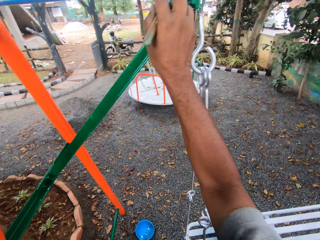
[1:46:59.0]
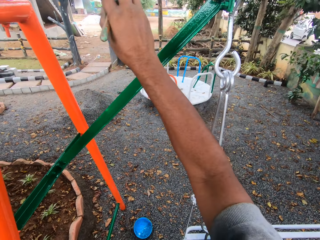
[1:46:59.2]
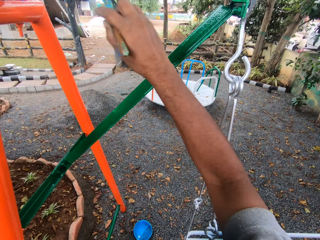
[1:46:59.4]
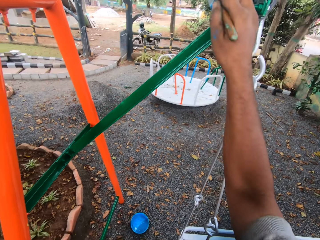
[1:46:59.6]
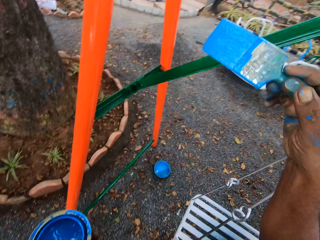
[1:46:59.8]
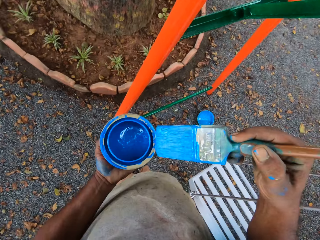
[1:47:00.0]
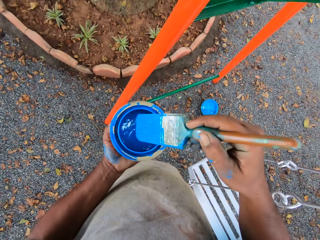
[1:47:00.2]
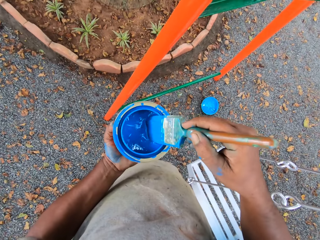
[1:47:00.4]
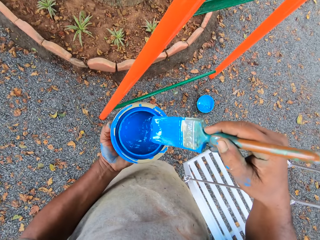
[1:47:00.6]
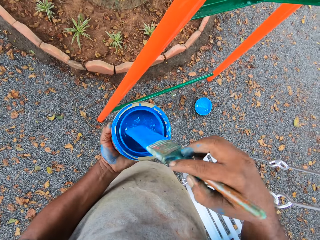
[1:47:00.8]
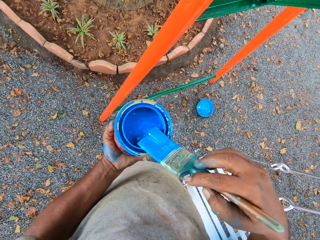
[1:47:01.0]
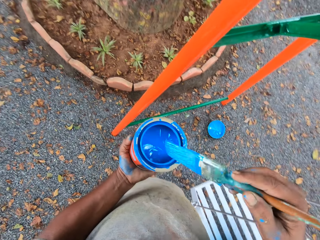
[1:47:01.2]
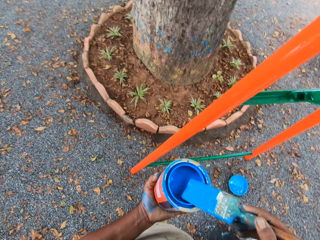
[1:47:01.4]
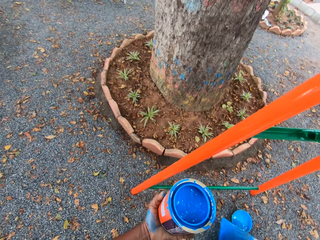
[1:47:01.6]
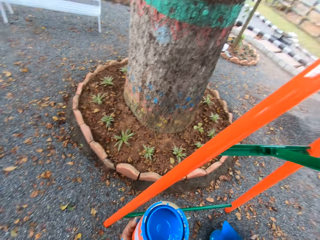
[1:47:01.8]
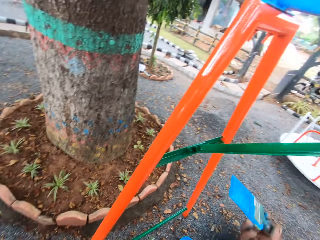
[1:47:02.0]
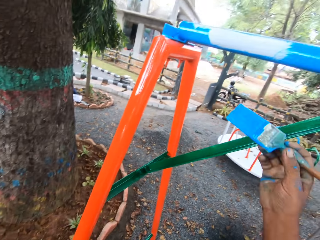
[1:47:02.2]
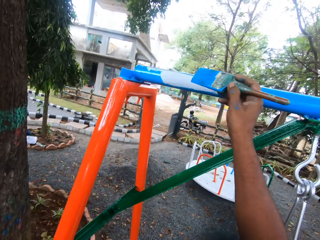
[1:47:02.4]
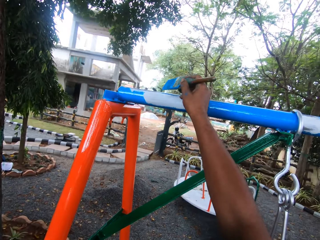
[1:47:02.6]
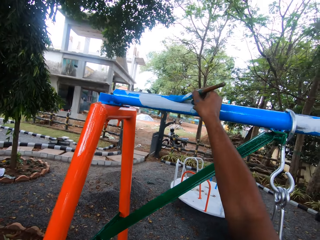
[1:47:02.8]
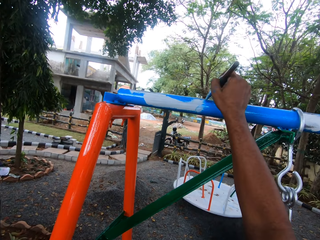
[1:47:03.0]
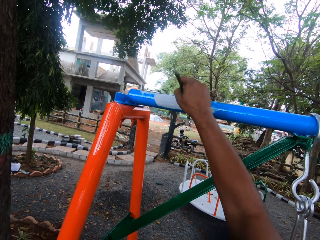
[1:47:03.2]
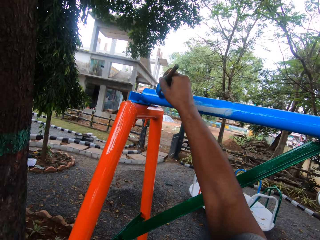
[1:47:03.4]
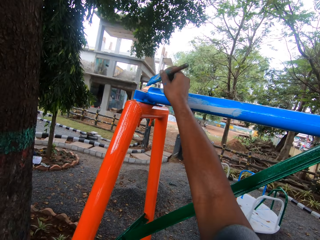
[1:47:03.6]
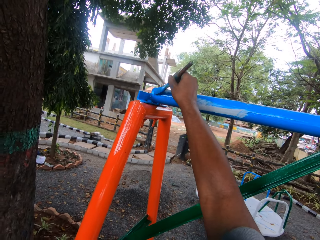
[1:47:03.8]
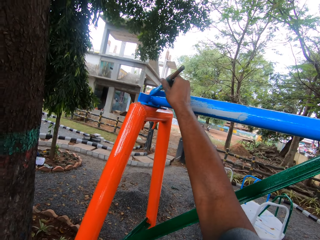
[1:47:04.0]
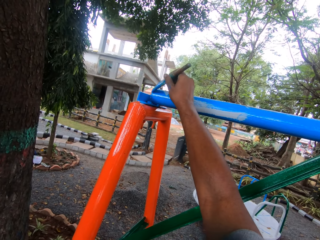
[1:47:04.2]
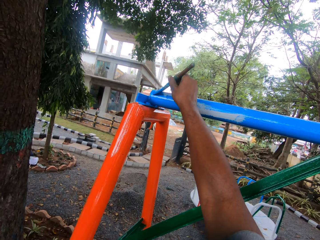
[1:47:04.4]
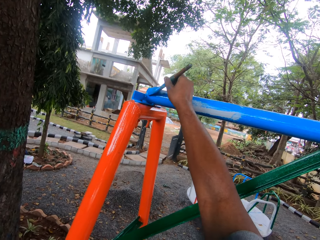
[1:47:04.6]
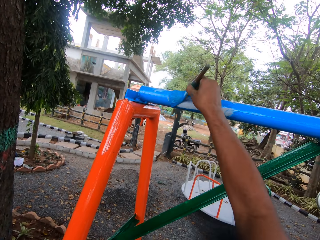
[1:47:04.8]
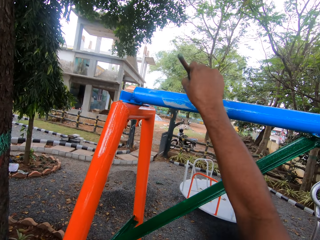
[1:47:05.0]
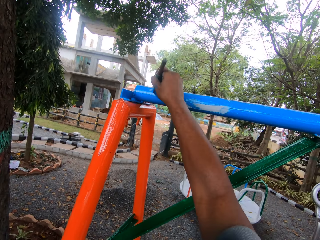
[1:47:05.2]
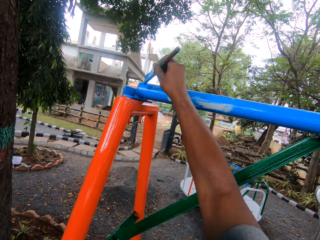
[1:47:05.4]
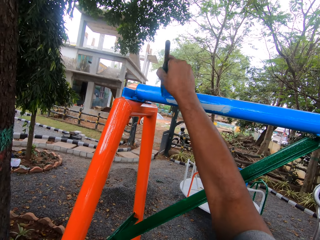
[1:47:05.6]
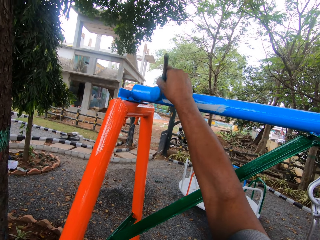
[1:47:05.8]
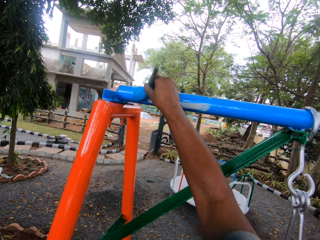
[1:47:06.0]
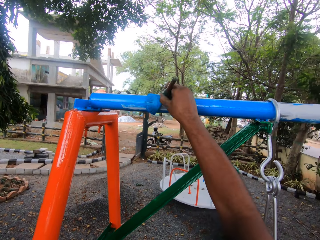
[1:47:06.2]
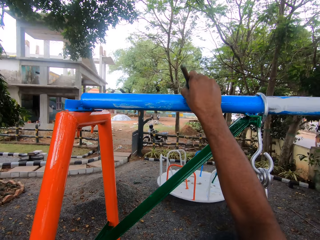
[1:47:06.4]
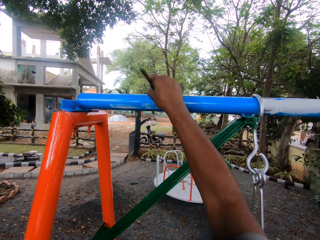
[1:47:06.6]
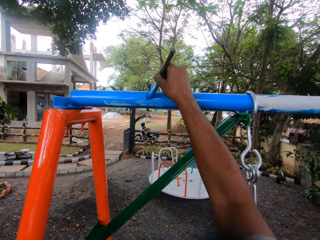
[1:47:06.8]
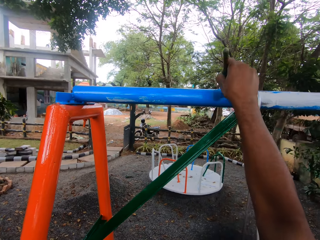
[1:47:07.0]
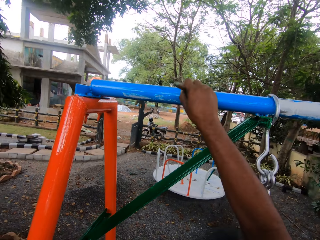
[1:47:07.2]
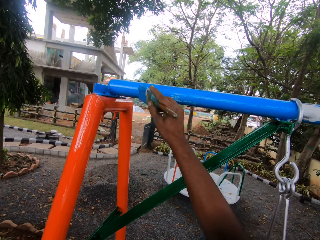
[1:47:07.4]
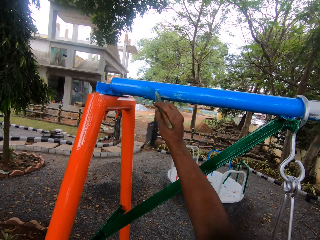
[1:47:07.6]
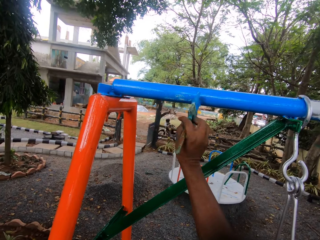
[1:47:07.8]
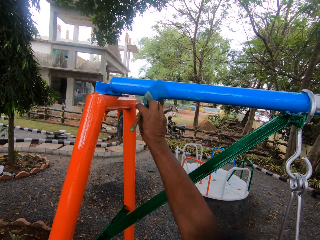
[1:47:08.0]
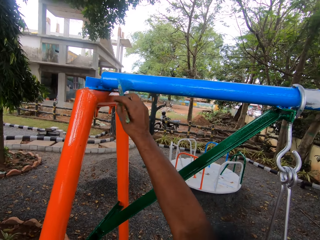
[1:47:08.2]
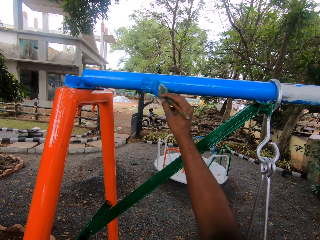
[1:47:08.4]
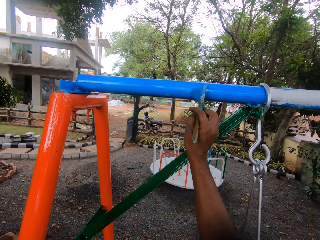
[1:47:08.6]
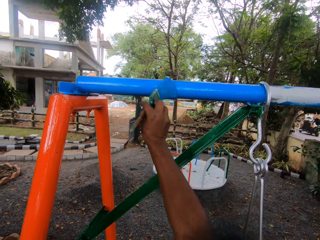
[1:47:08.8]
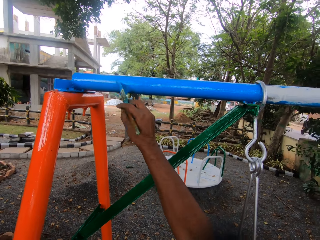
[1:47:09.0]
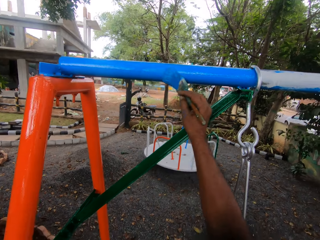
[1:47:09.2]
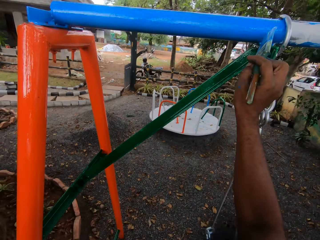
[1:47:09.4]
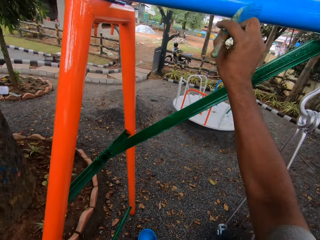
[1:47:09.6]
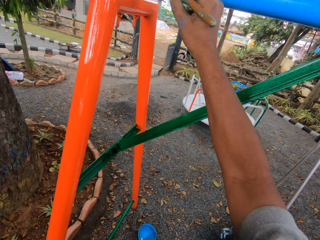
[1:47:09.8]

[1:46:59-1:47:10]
The camera wearer dips the paint brush into the paint tin or paint can. They rub the paint brush on the paint can. They paint the bar of the swing with the paint brush.

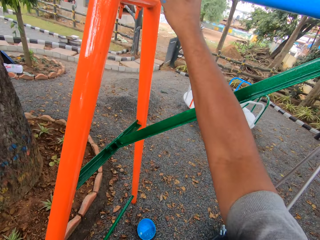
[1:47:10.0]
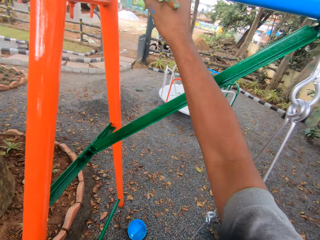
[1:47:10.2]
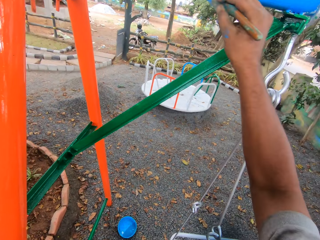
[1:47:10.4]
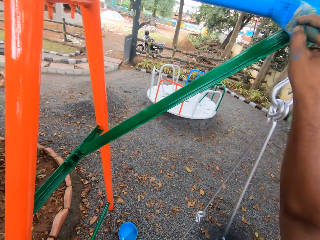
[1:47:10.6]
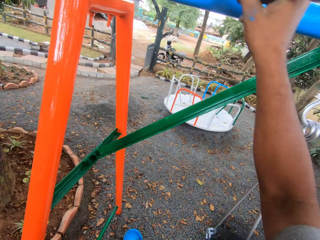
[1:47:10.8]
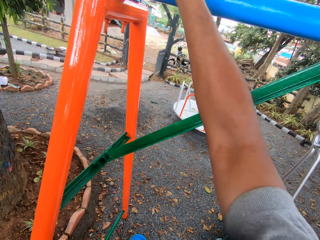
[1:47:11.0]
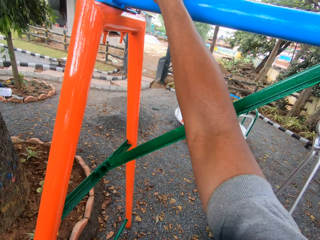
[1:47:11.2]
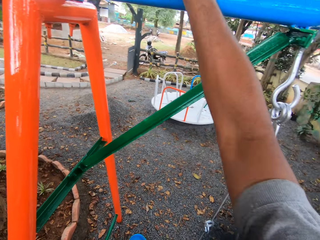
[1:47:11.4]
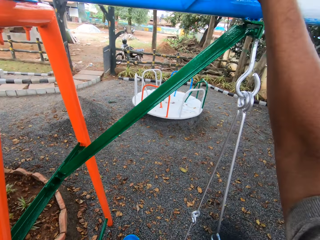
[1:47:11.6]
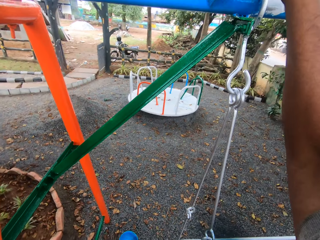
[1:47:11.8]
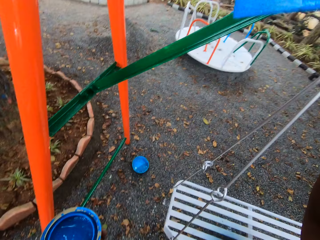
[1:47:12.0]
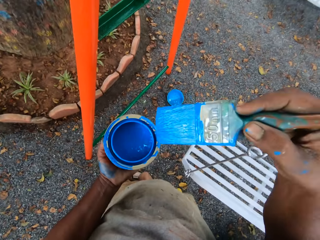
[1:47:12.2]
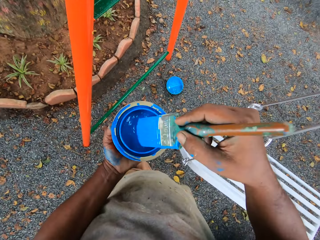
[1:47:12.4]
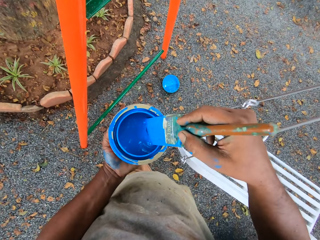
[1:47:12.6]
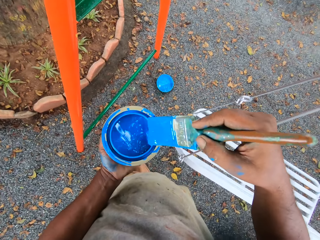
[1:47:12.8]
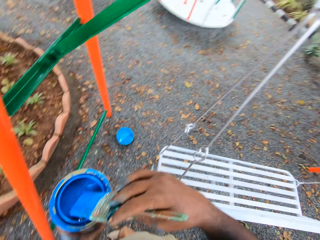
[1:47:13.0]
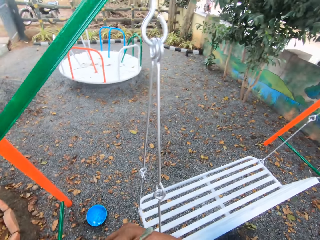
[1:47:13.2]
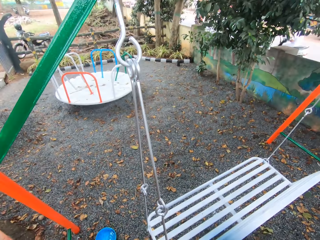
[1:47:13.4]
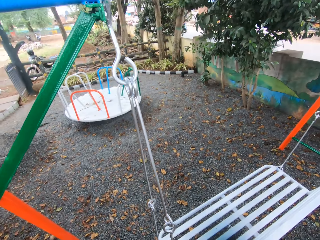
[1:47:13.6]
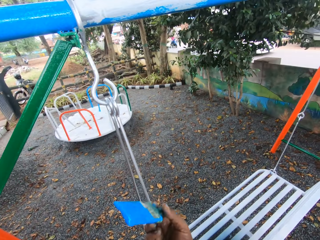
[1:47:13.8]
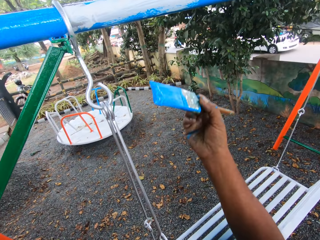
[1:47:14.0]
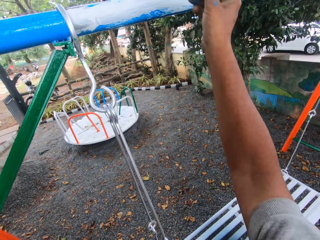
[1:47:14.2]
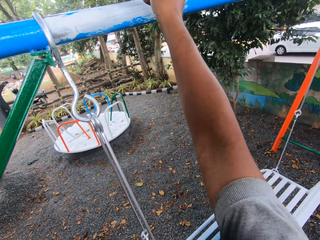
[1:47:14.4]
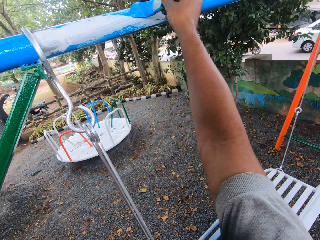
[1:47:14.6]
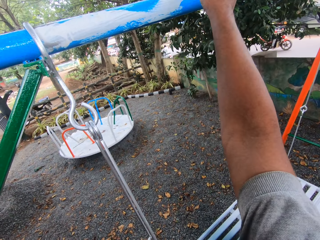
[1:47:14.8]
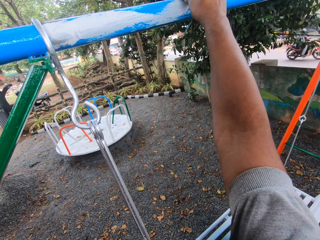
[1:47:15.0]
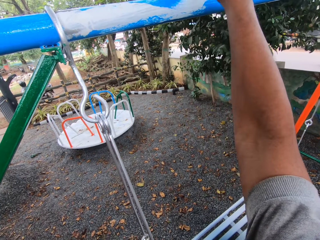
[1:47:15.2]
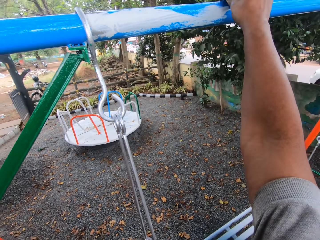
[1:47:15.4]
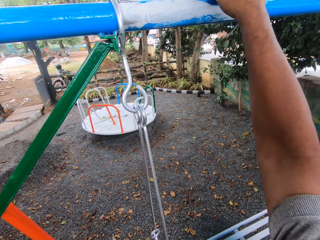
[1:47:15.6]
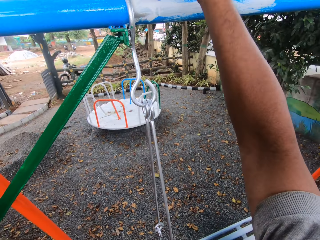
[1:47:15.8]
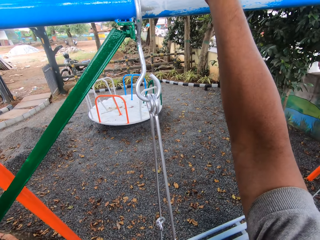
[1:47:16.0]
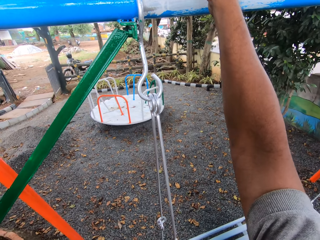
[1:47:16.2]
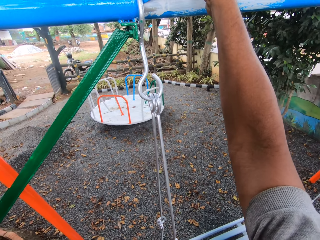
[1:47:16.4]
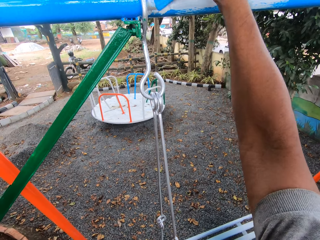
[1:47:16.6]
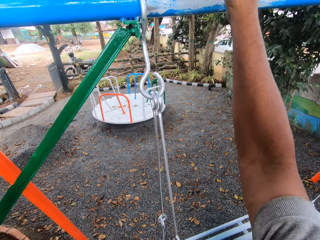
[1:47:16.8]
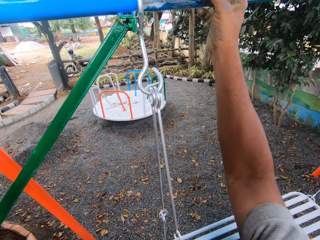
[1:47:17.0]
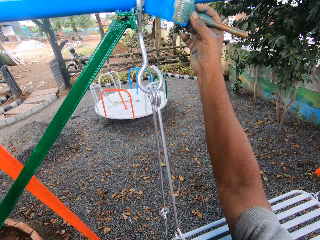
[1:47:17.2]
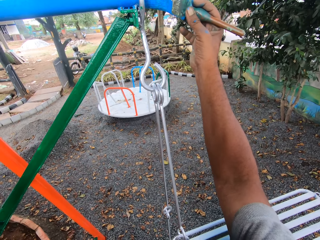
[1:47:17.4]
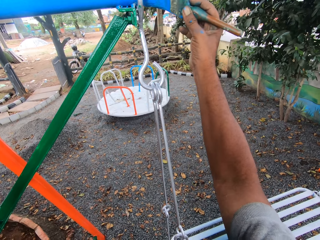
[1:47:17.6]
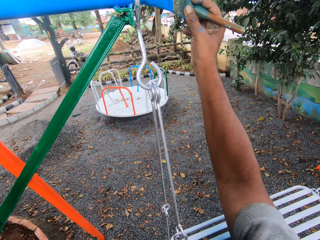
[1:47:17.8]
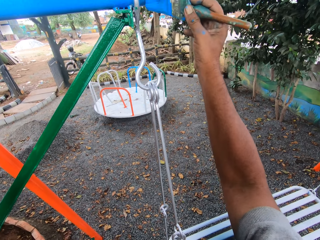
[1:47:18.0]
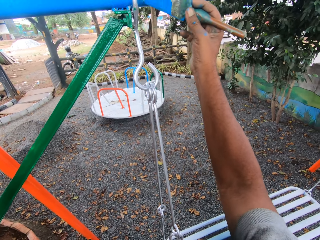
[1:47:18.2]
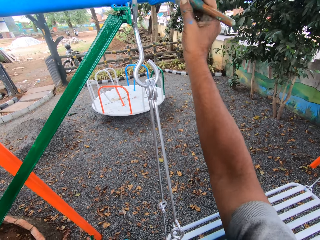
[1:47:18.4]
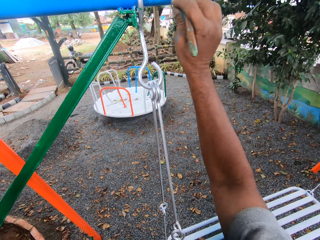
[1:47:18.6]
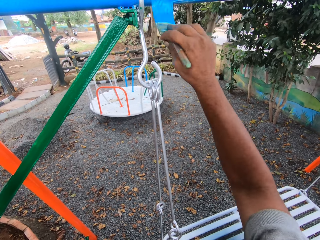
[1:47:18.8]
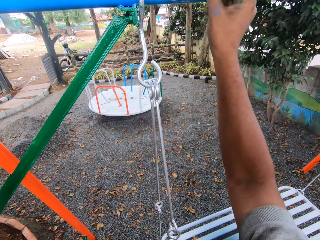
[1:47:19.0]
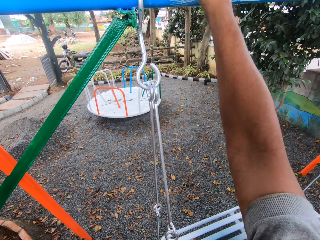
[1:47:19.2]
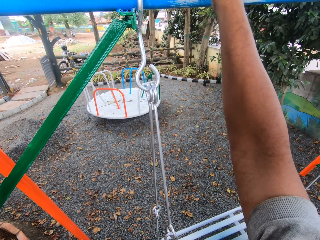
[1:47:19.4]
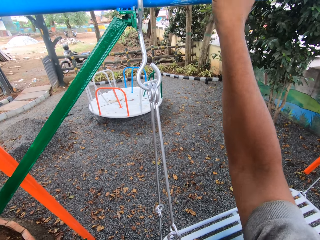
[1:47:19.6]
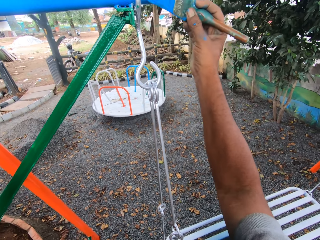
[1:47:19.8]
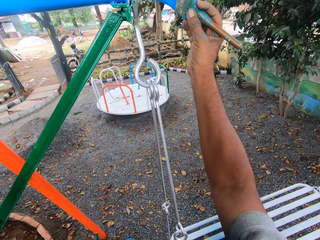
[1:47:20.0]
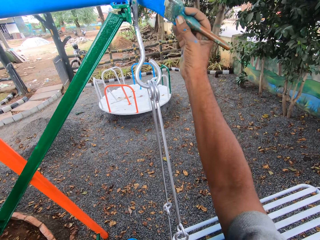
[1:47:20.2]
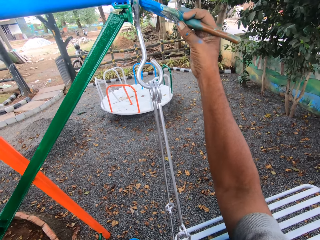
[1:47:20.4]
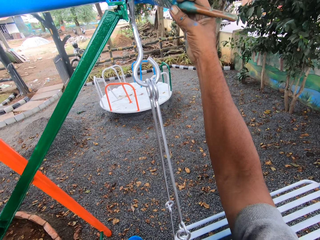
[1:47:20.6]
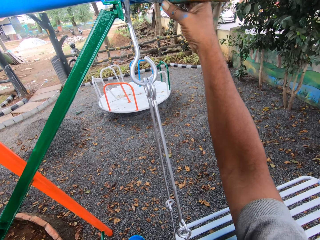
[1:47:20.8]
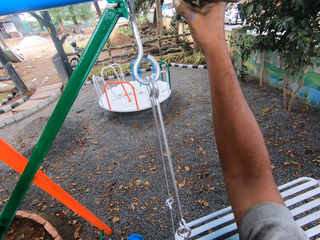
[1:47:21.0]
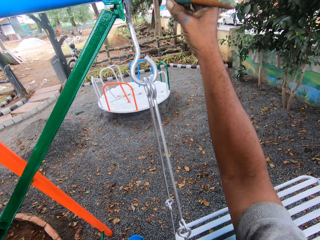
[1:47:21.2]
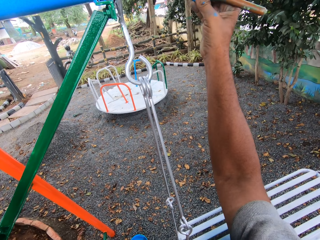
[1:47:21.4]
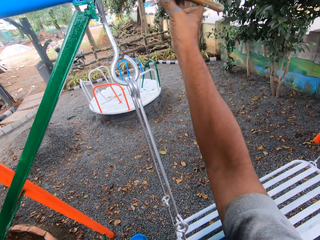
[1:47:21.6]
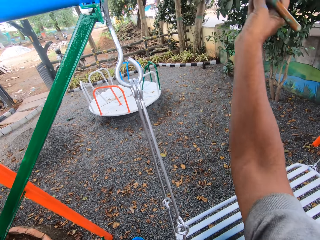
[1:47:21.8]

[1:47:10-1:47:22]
The camera wearer dips the paint brush into the paint tin. They paint the bar with the paint brush.
